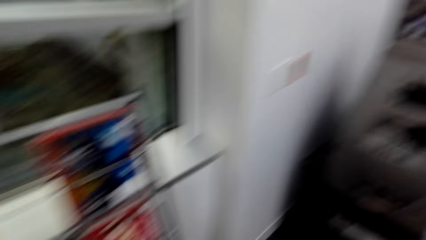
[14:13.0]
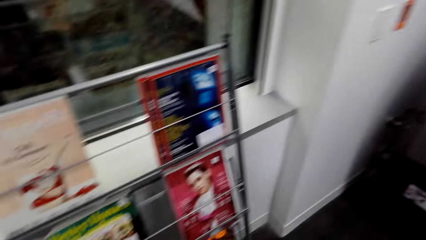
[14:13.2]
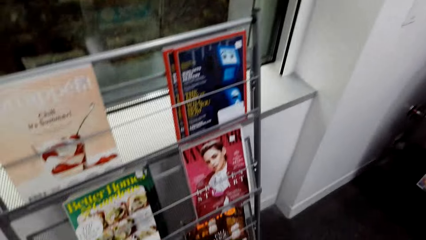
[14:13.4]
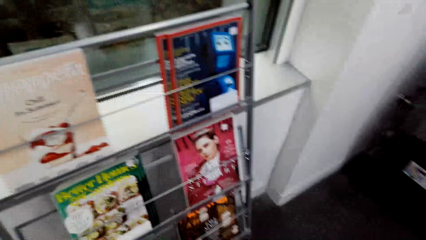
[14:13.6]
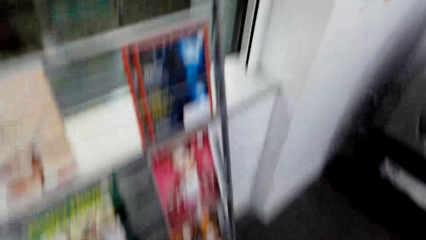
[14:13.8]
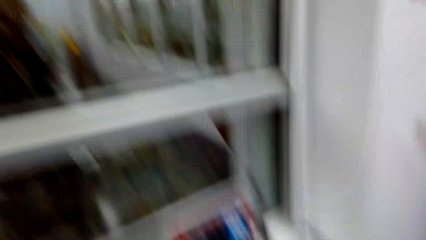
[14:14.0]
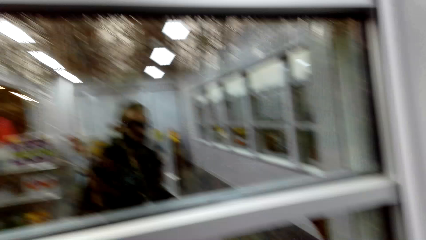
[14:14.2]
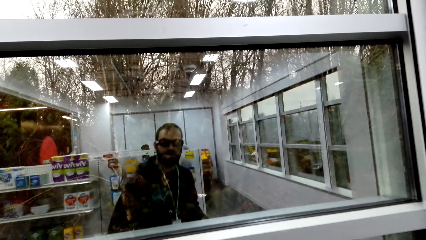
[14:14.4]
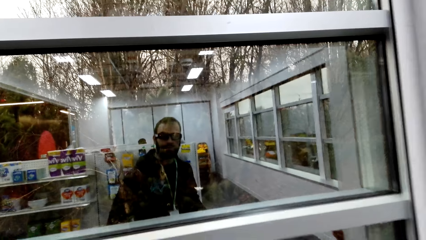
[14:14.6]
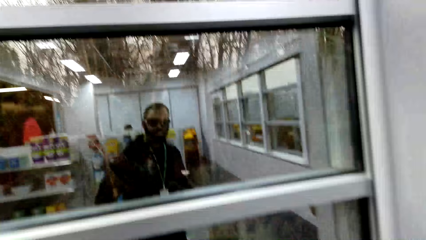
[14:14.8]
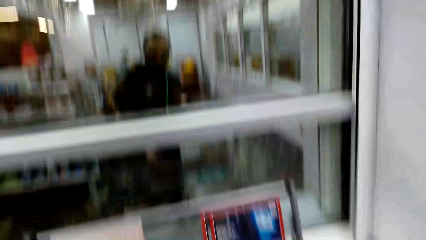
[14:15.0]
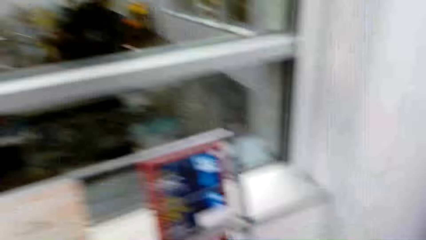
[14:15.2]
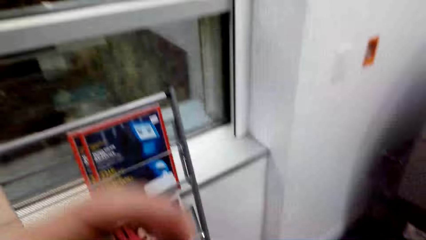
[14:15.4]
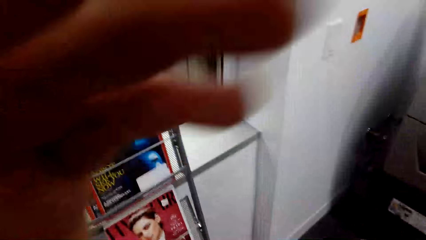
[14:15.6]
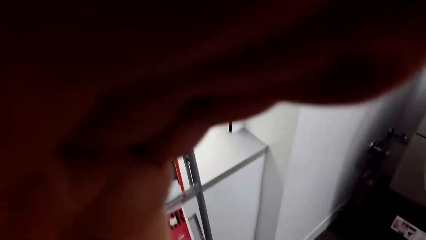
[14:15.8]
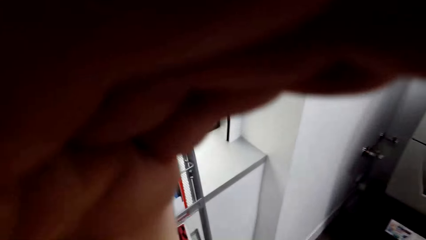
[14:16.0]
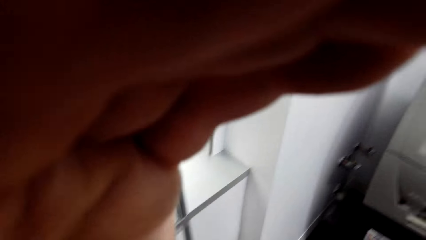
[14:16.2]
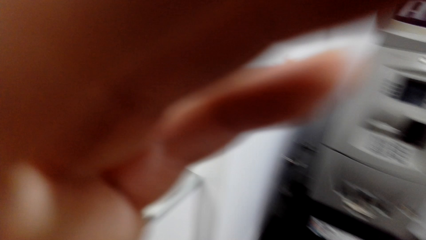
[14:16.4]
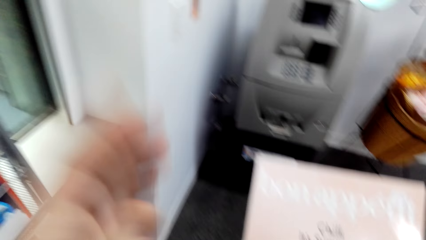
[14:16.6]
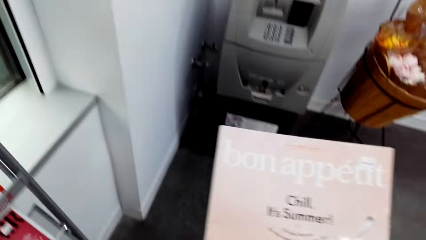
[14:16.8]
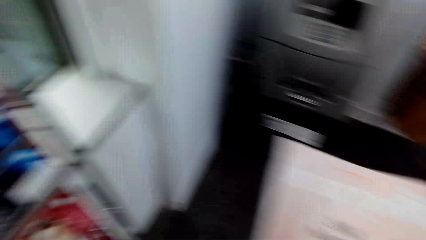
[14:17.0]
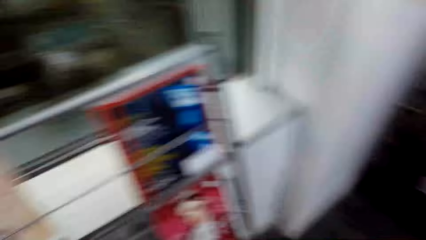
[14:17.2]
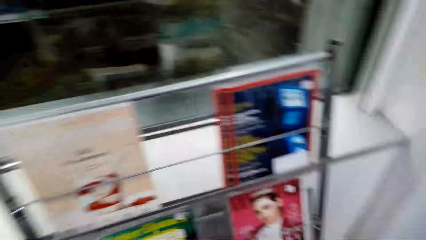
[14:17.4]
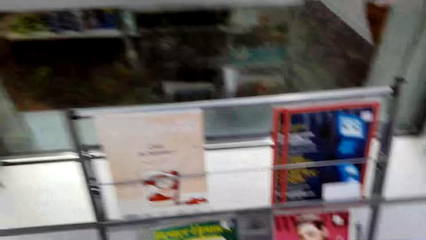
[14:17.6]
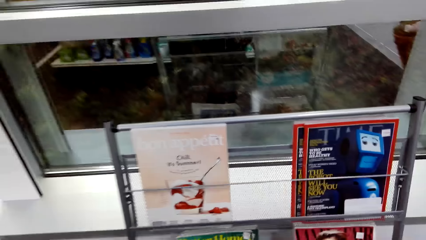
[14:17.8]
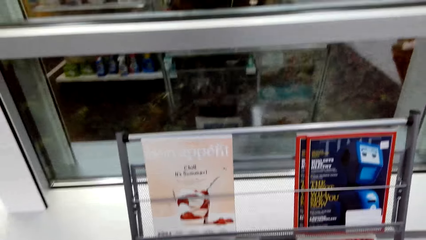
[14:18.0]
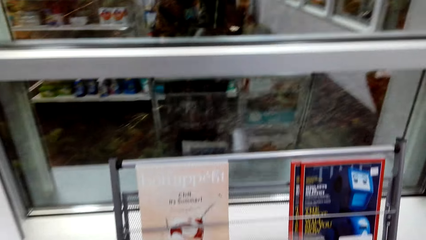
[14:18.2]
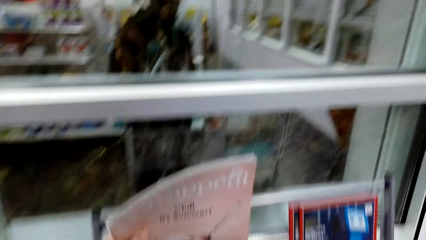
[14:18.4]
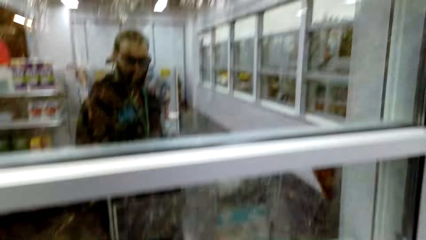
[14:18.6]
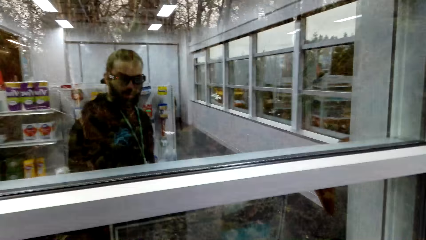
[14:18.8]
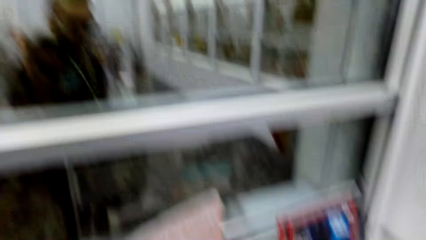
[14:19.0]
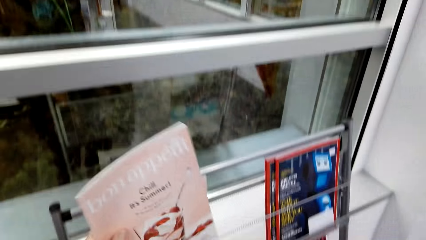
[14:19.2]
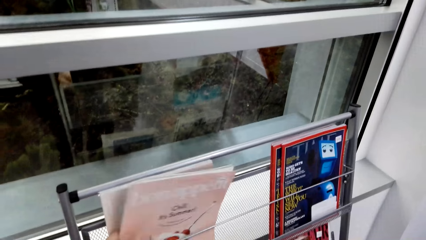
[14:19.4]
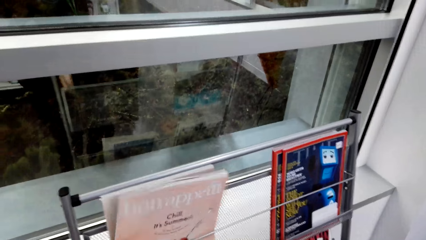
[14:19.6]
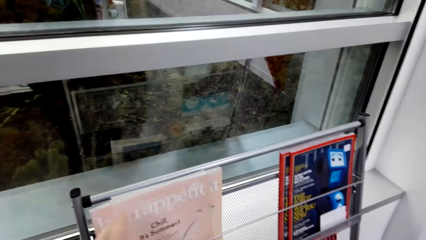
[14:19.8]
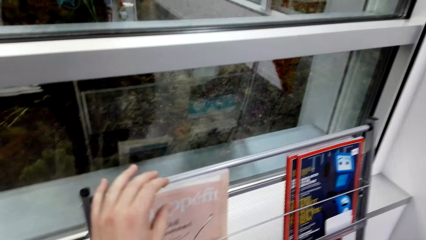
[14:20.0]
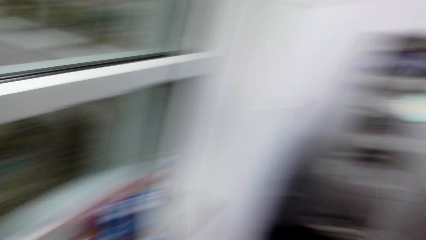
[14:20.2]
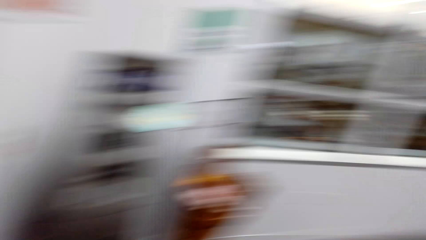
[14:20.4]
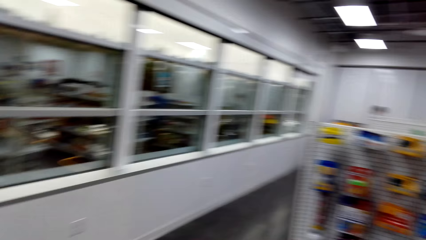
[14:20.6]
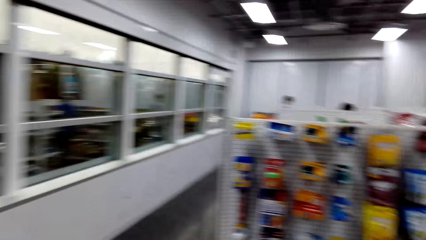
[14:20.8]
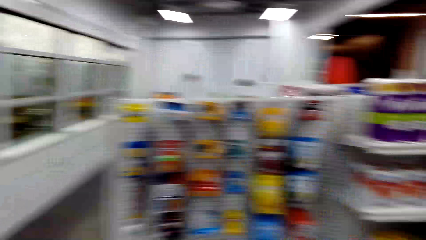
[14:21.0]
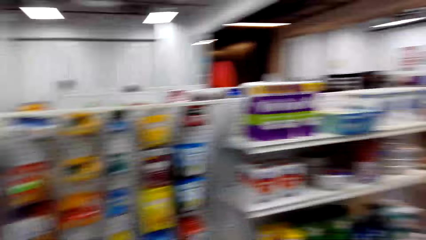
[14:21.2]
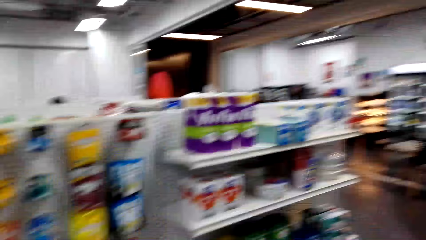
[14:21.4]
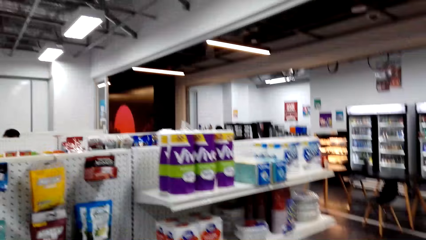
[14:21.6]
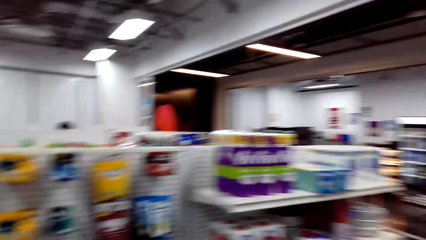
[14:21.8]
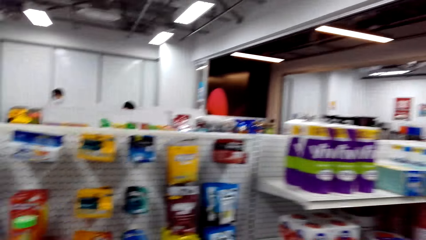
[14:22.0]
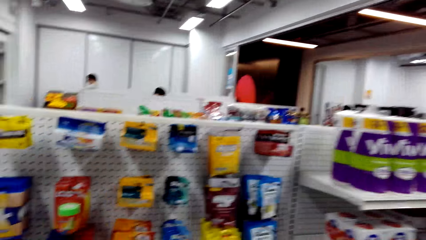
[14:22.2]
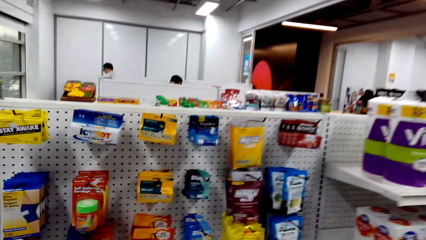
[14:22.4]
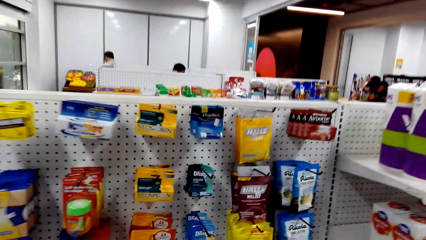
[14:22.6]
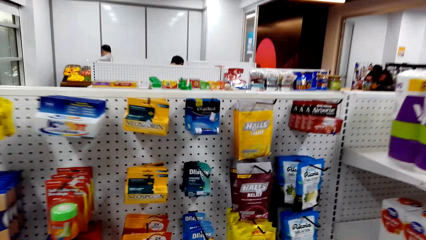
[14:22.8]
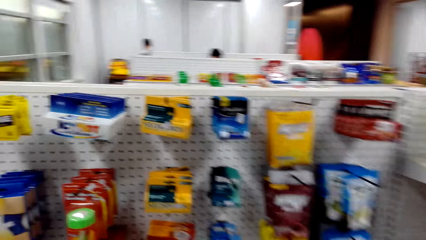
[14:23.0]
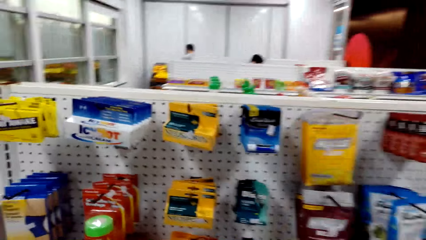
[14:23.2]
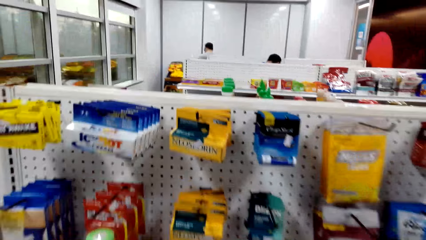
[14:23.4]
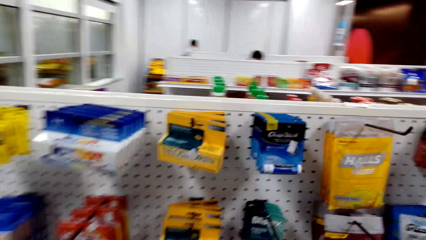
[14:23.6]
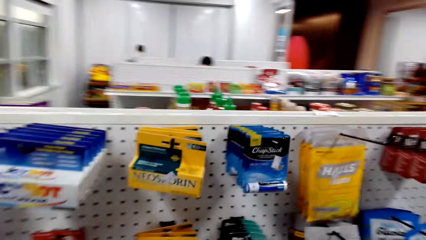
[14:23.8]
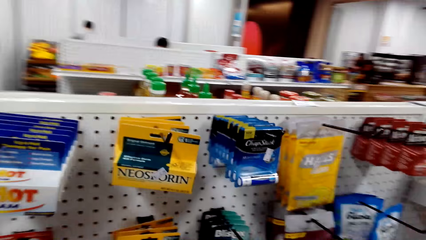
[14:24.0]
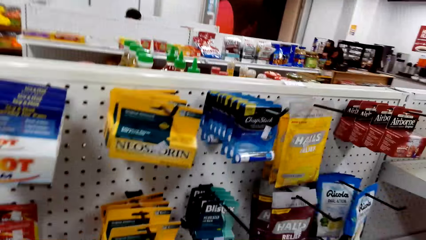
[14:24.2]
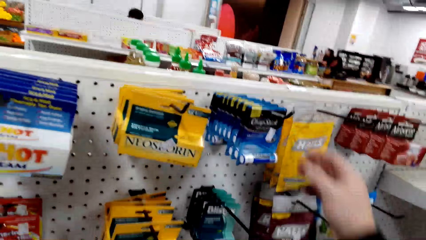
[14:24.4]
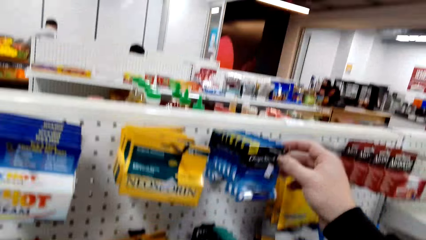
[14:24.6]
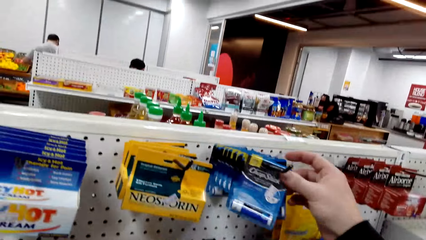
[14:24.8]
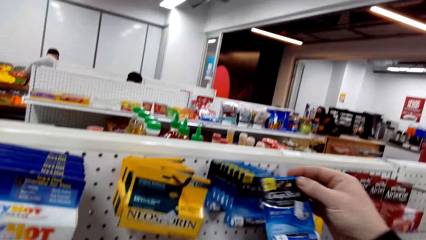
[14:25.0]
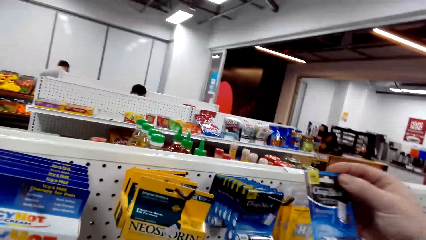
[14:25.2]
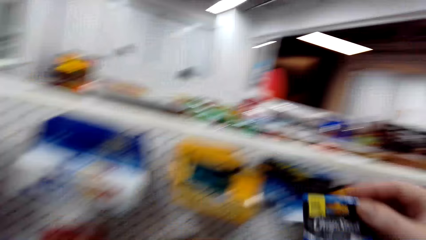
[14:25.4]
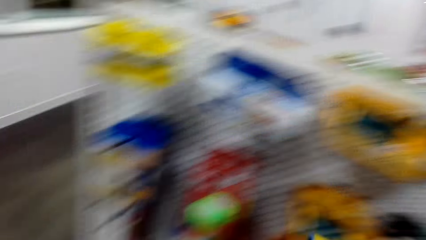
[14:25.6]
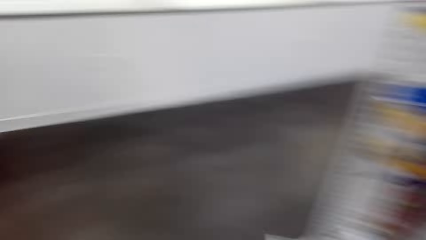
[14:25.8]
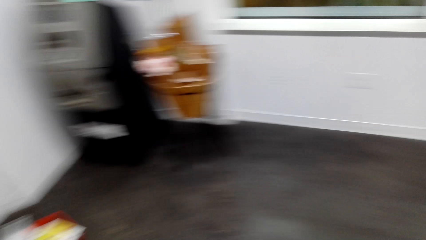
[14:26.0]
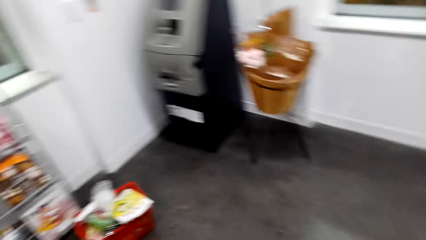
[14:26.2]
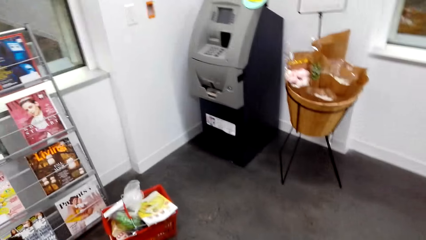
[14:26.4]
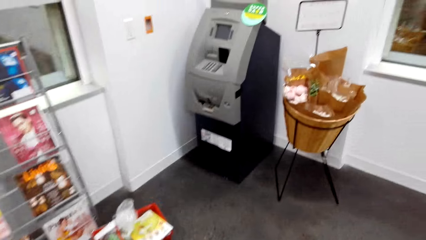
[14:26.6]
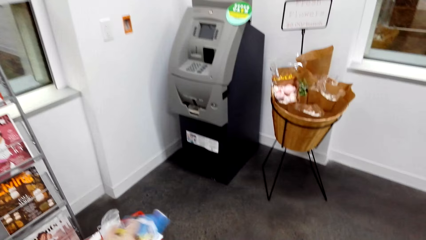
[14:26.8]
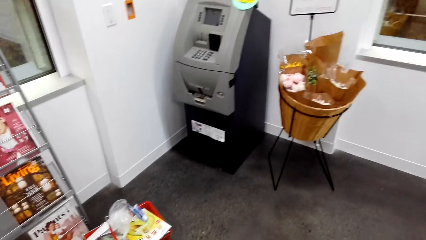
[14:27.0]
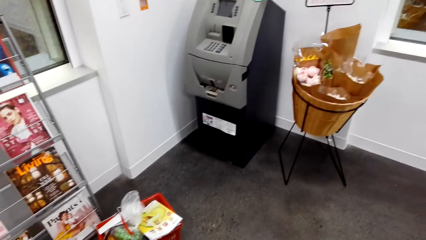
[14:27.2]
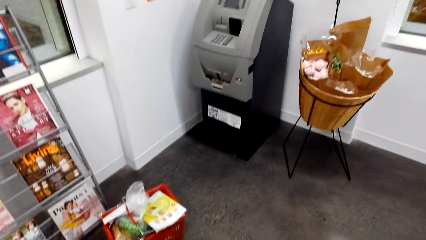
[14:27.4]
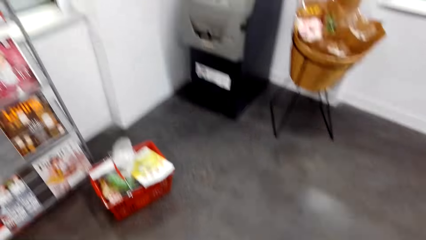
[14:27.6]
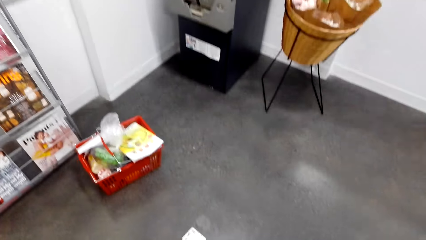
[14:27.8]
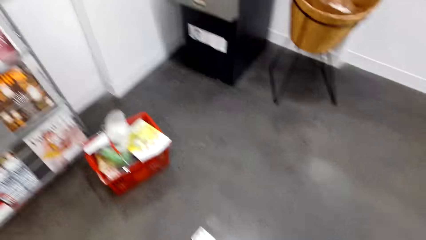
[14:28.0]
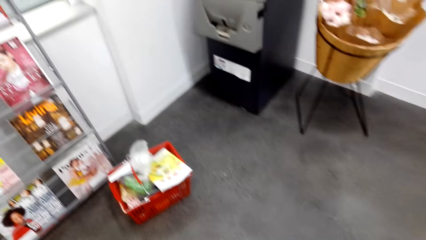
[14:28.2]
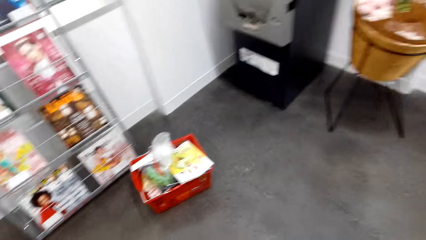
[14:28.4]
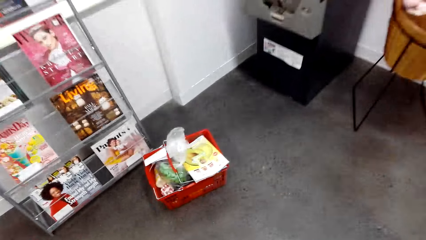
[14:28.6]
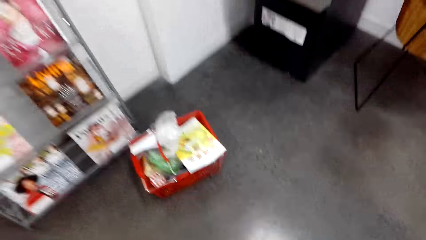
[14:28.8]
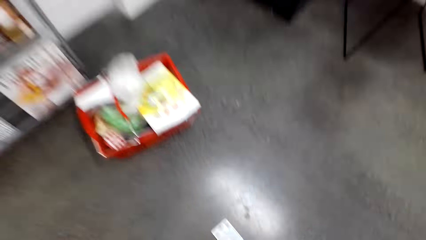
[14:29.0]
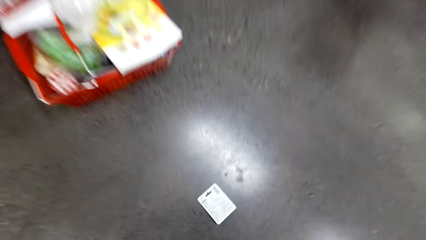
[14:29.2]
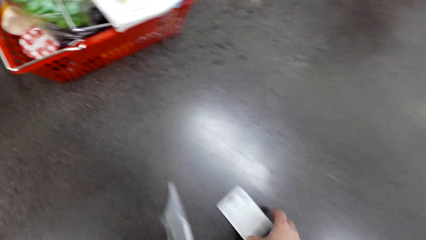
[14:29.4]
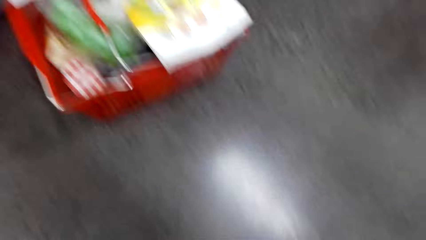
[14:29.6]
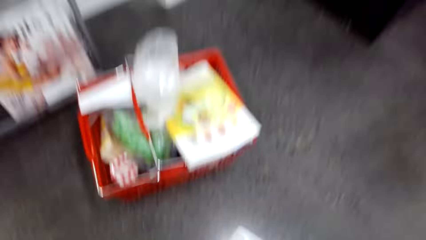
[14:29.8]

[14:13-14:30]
The camera wearer fixes the camera. He lifts up his left hand. He holds a booklet. He puts the booklet in a booklet rack. He walks in the supermarket. A person and another person stand in the supermarket. The camera wearer picks up a Chapstick or shaving blade. He throws the Chapstick on the floor. He picks up the Chapstick.
